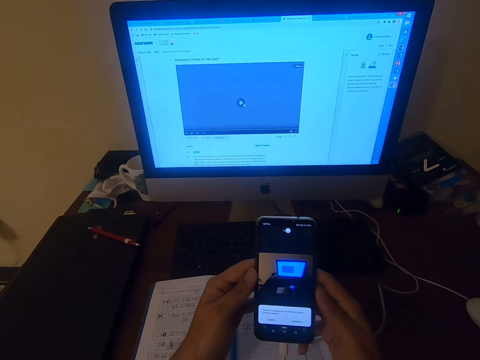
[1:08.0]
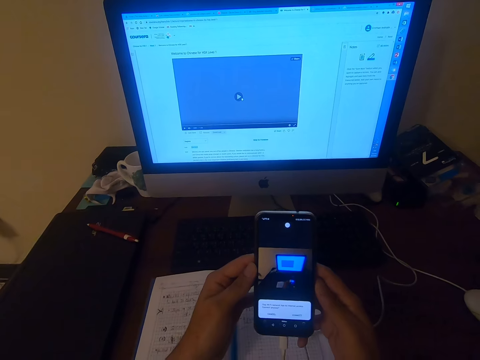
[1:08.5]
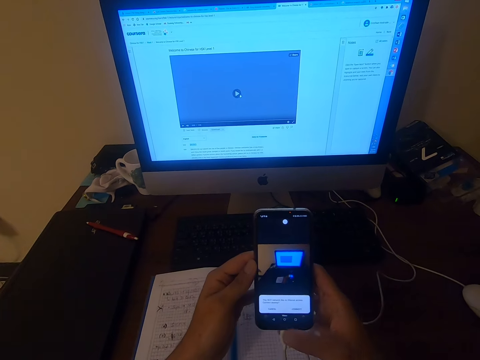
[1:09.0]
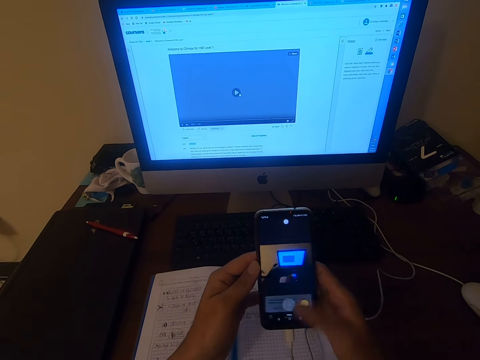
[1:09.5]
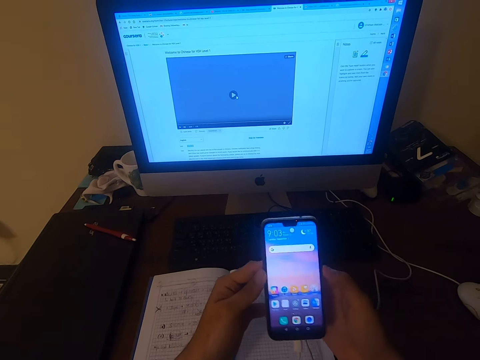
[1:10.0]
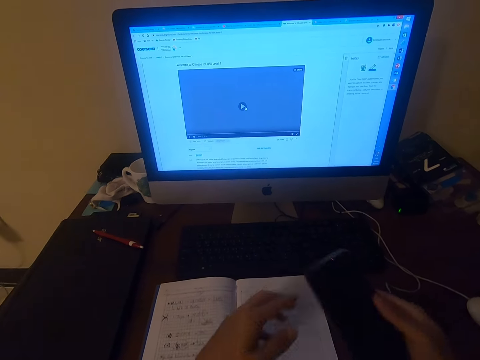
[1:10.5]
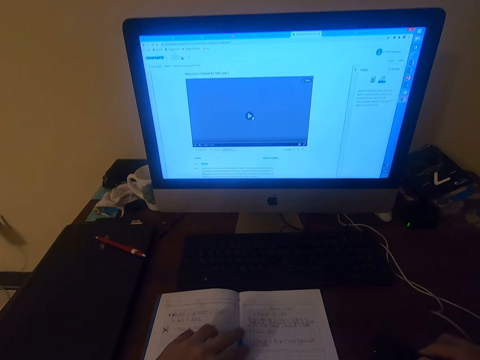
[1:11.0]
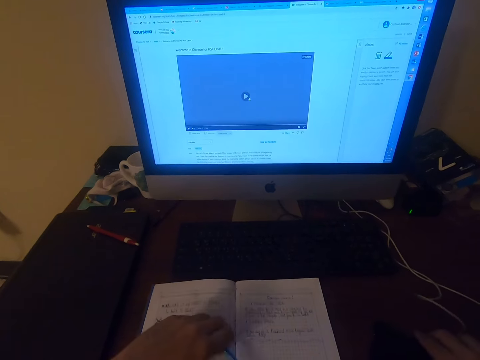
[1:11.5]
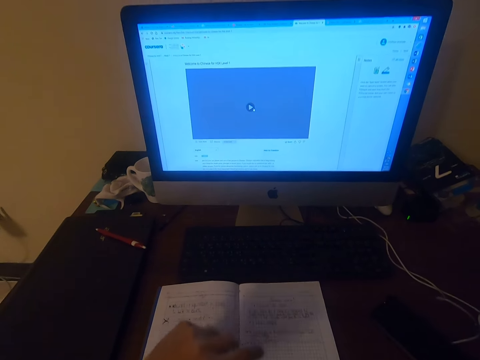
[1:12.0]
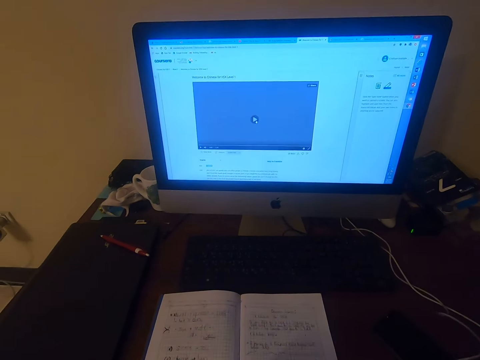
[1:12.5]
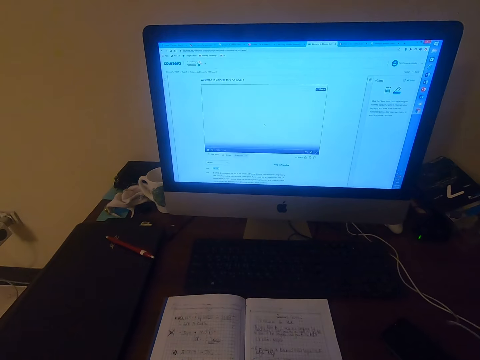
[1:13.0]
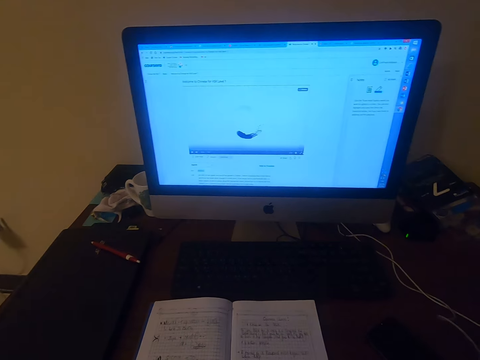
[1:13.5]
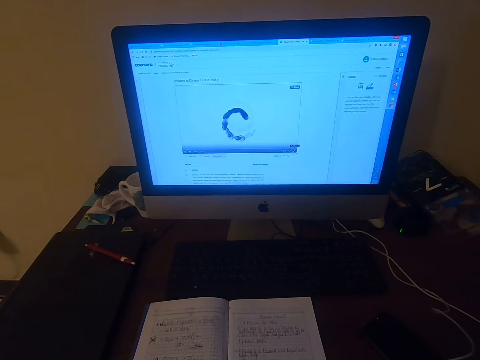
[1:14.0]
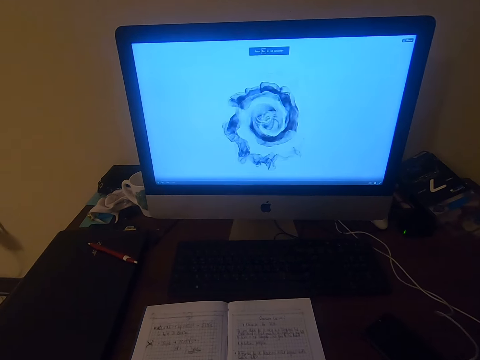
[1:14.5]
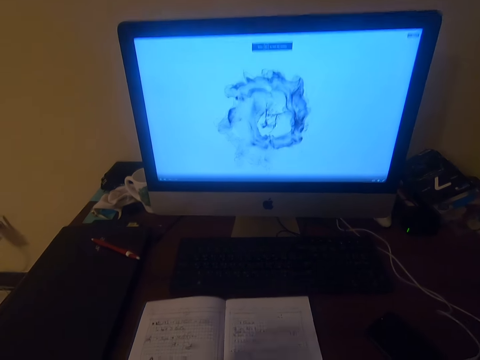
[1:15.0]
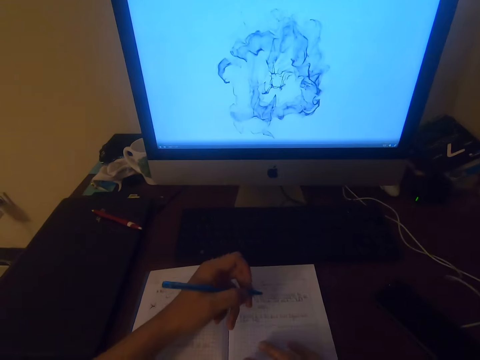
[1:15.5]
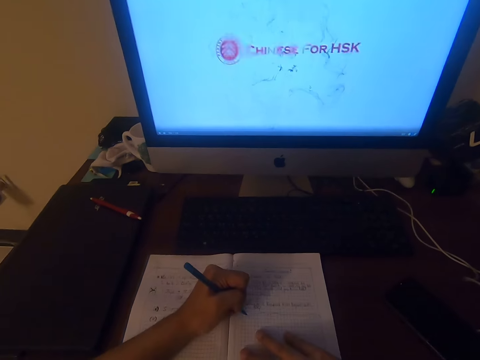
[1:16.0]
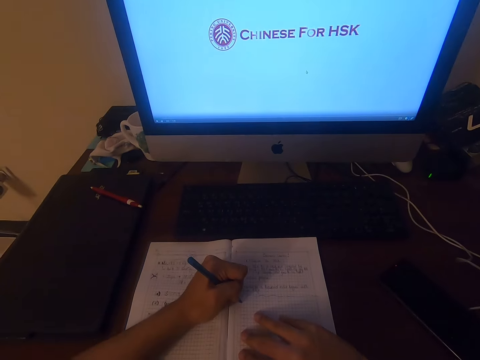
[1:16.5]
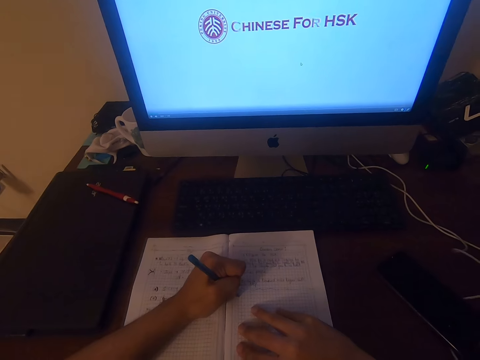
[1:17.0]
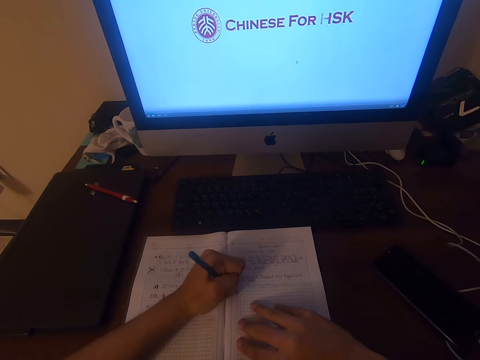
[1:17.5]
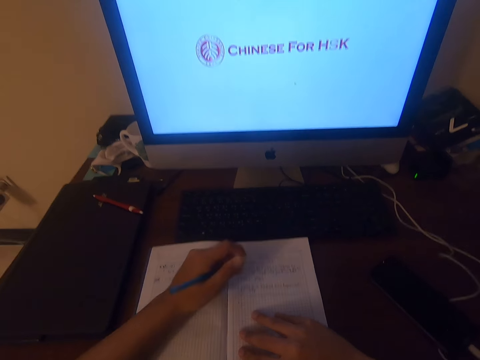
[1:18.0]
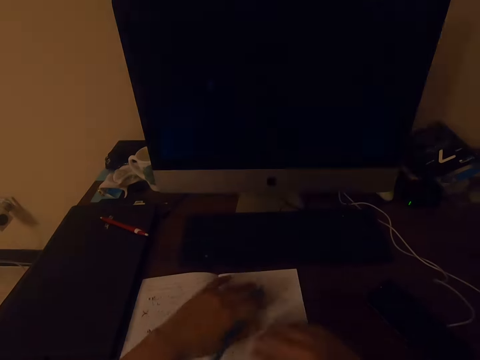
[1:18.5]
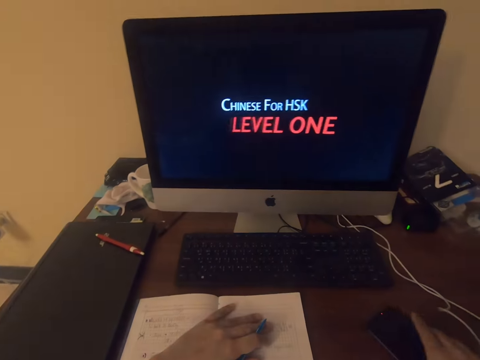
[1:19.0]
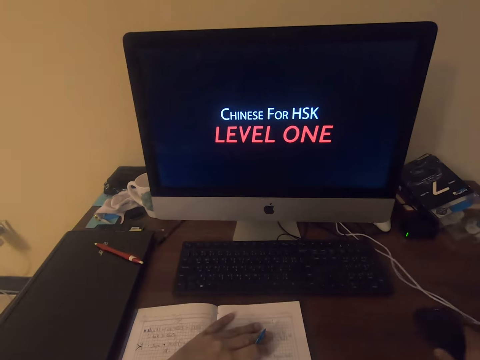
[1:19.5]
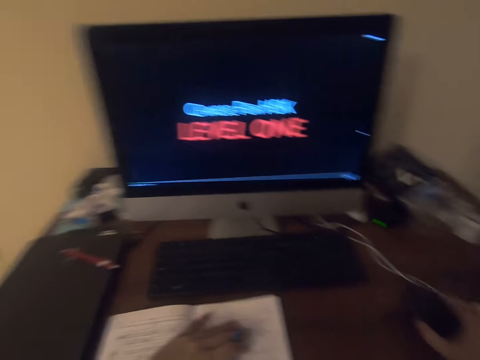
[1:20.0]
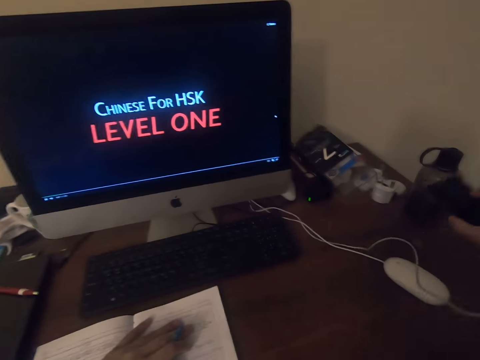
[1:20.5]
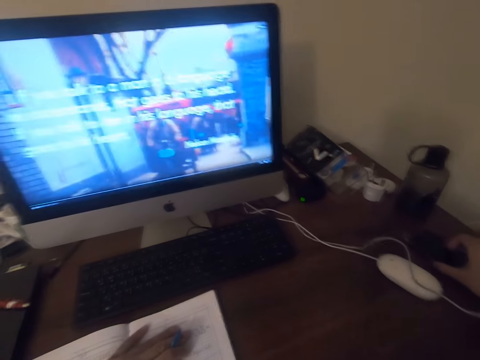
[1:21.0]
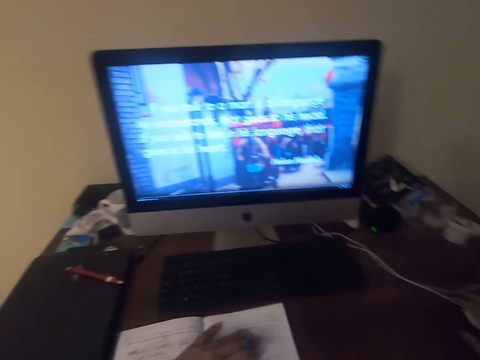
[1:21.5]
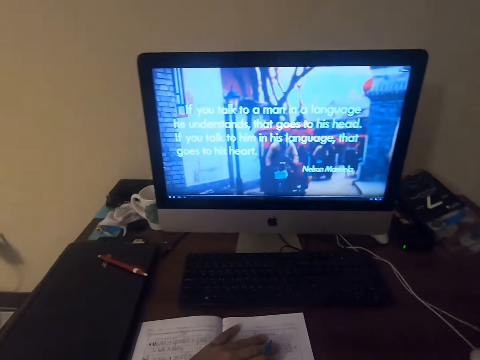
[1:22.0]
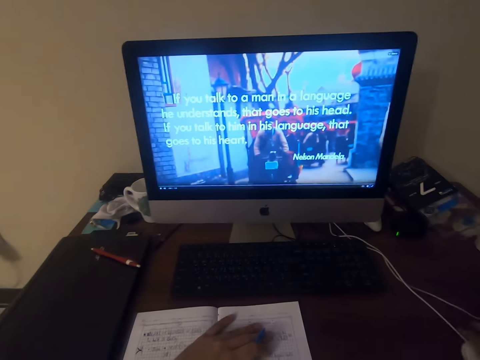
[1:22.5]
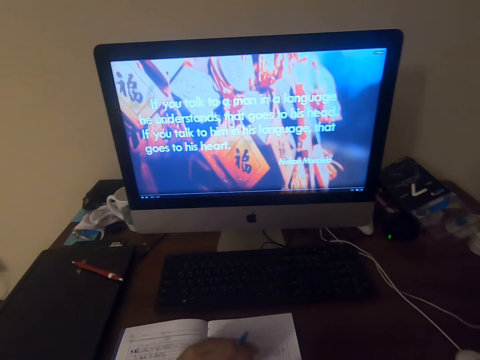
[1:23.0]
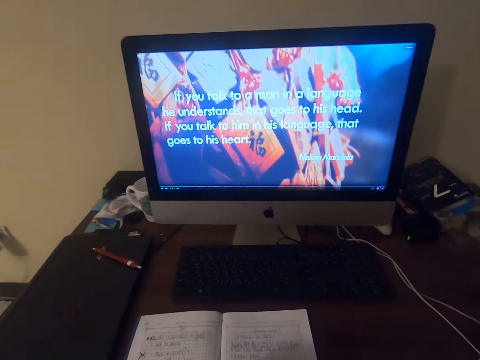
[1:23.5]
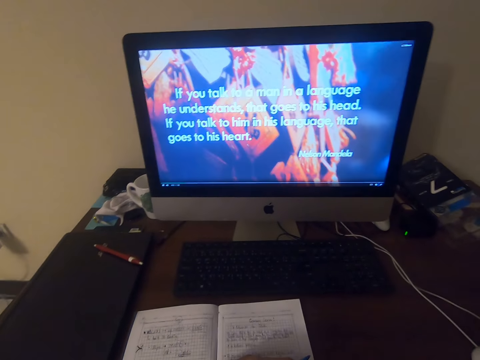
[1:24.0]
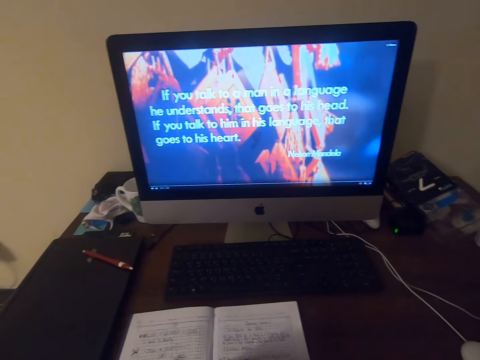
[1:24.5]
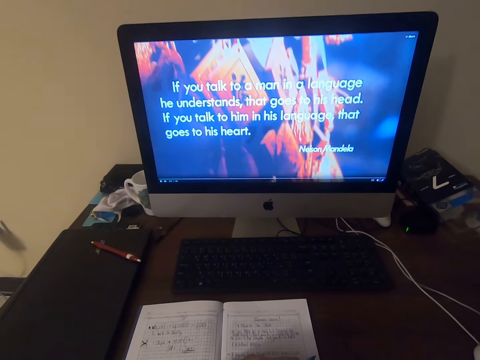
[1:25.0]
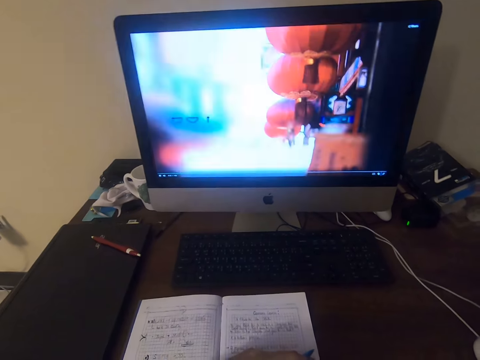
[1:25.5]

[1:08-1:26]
The camera wearer dials the phone. He places the phone on the table. He operates a computer. He picks up a pen. He writes on a book. He moves his phone. He operates the computer. He looks at the computer.

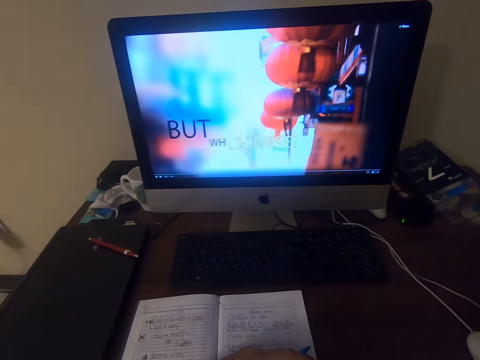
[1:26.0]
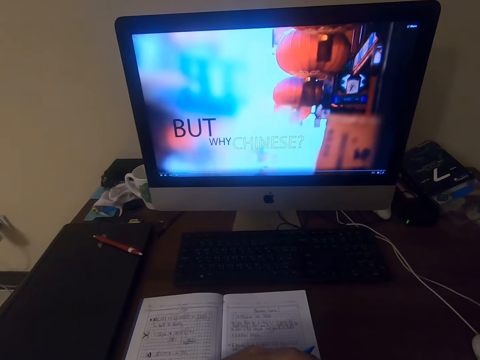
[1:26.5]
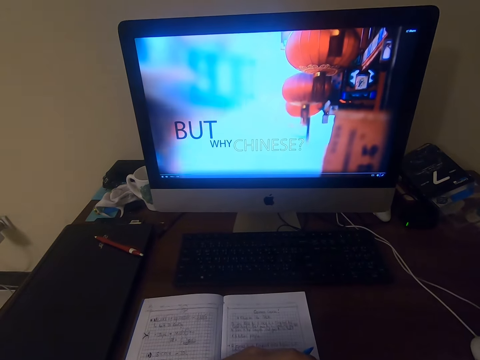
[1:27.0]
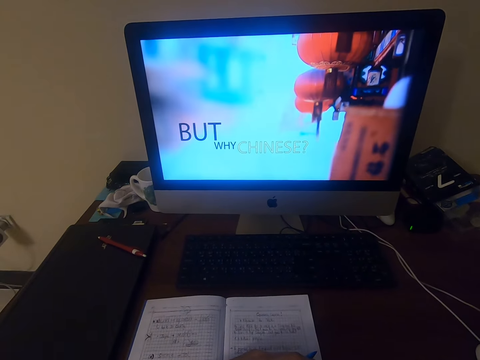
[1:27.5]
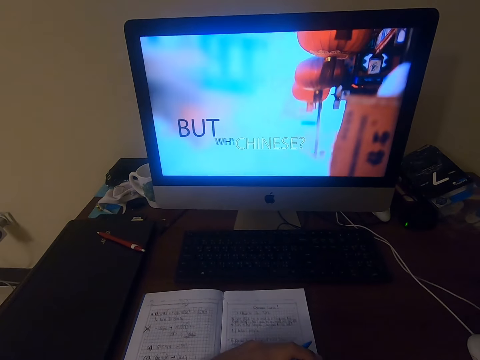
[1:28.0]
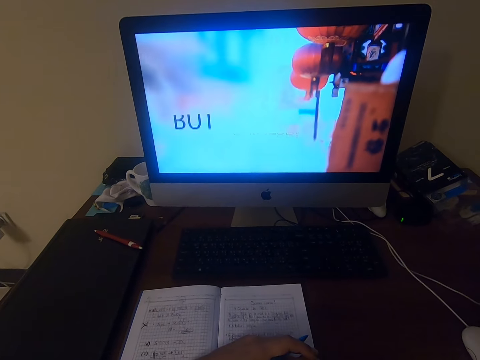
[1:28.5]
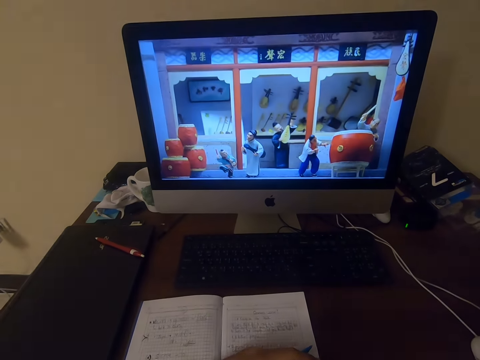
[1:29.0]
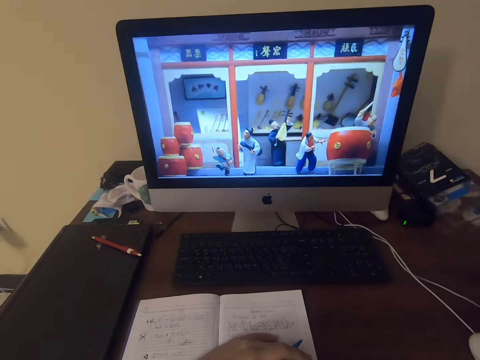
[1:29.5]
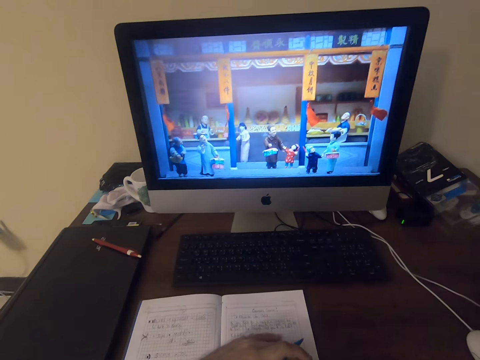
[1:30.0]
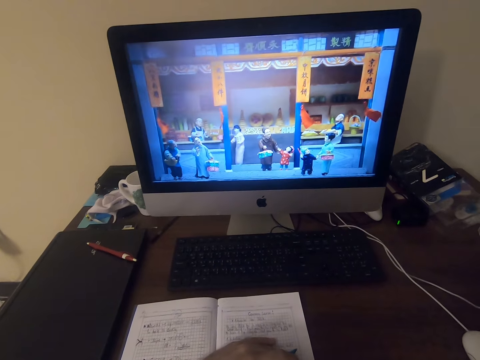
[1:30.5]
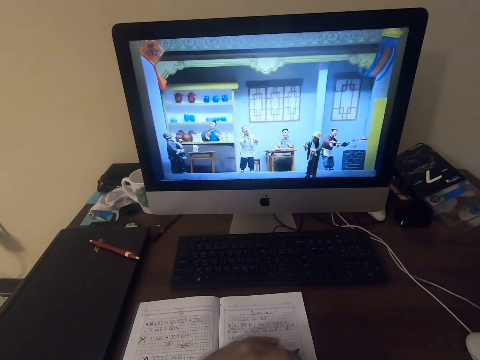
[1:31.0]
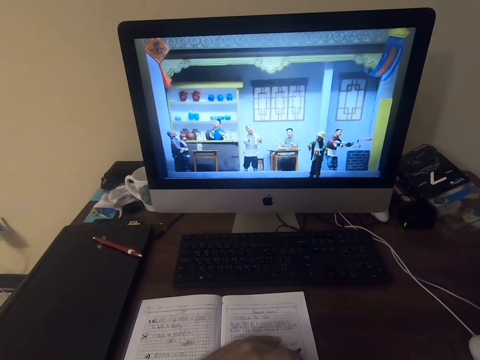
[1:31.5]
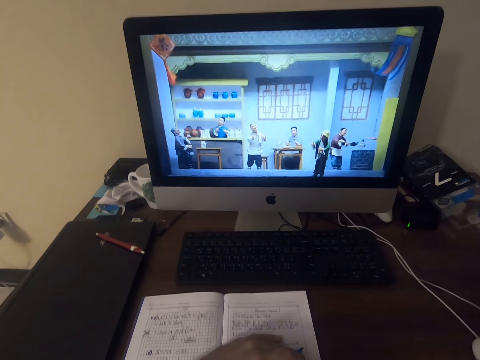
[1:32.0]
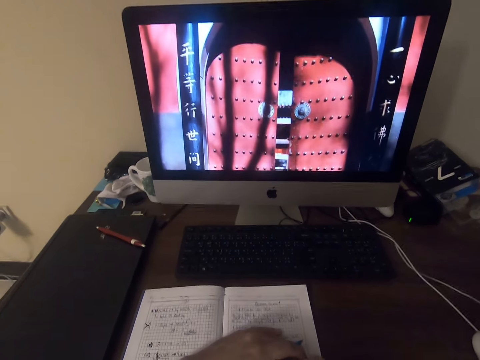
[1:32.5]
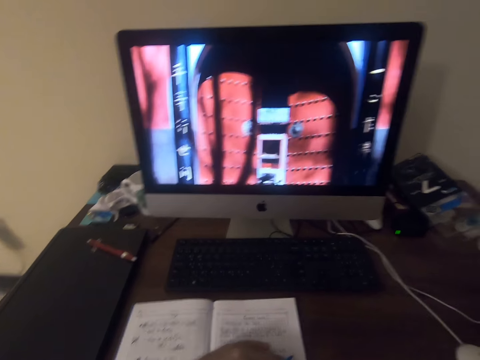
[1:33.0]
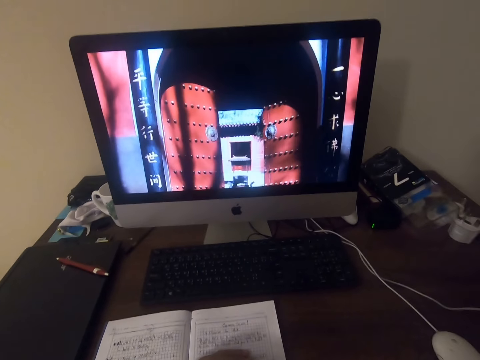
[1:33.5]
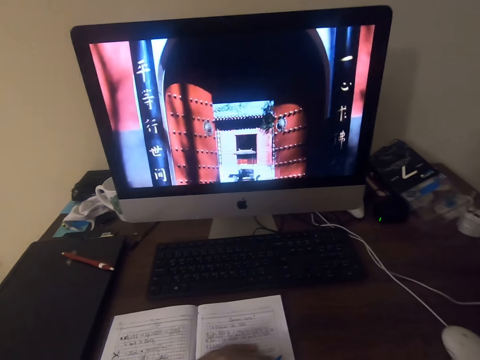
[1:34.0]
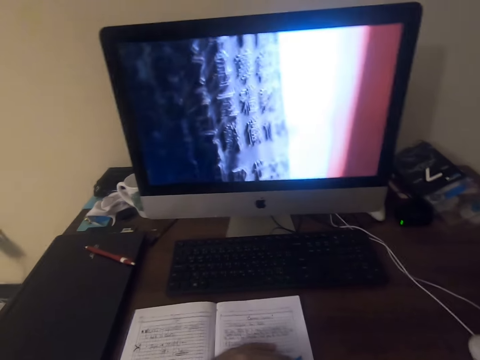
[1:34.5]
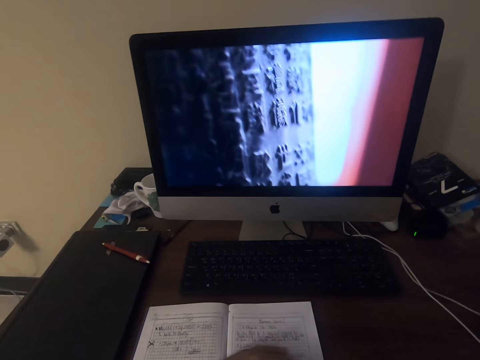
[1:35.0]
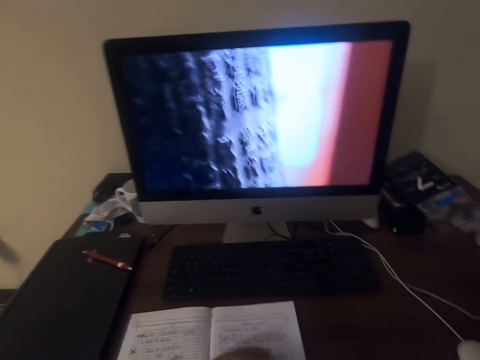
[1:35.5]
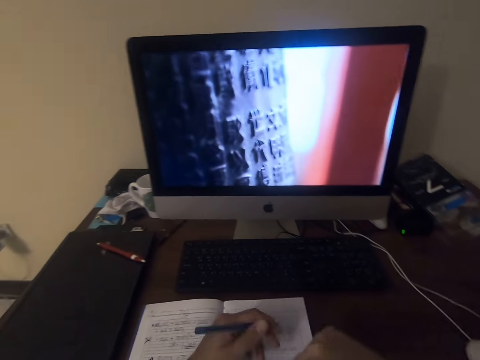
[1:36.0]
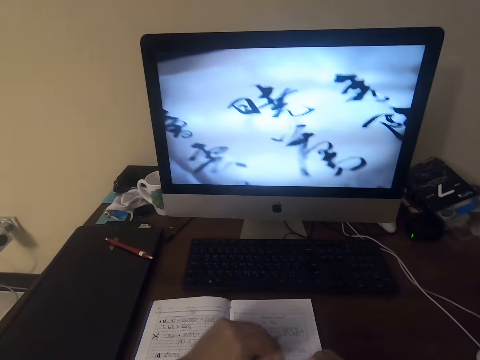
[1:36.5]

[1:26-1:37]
The camera wearer looks at the monitor.
